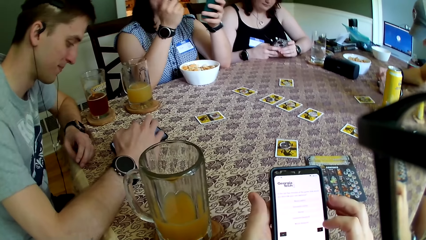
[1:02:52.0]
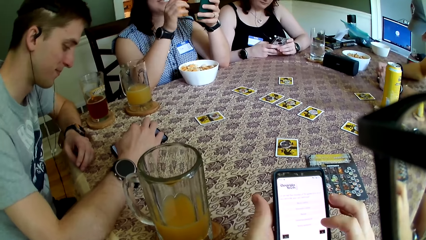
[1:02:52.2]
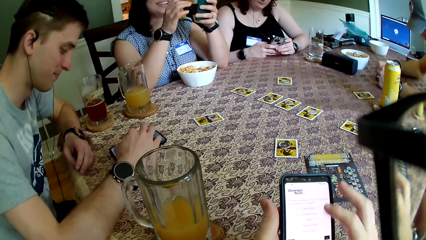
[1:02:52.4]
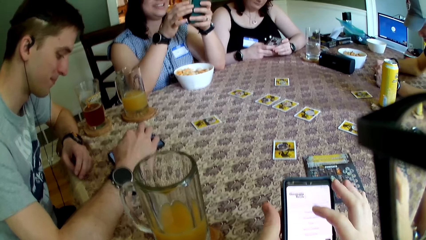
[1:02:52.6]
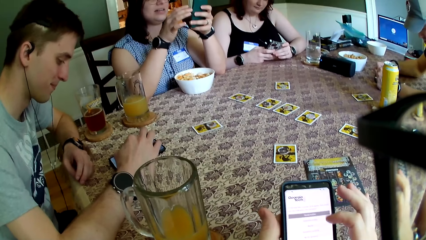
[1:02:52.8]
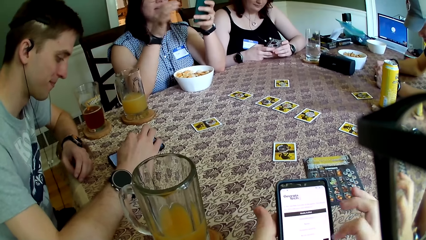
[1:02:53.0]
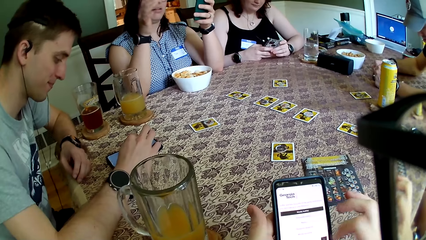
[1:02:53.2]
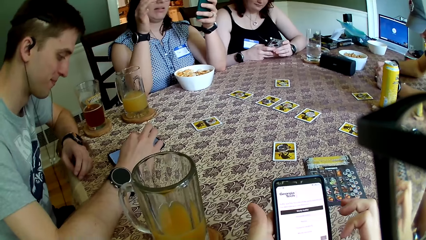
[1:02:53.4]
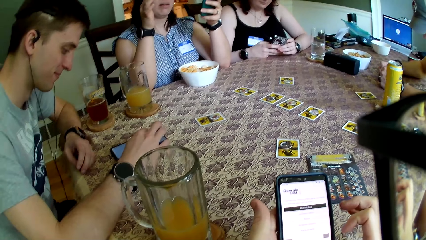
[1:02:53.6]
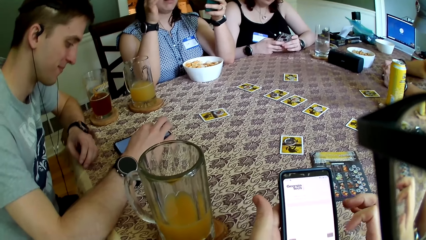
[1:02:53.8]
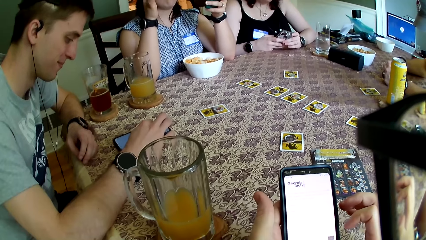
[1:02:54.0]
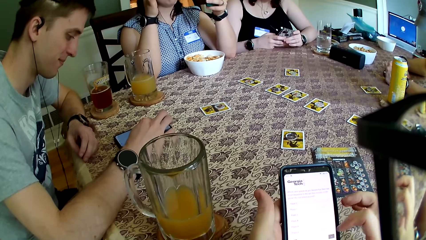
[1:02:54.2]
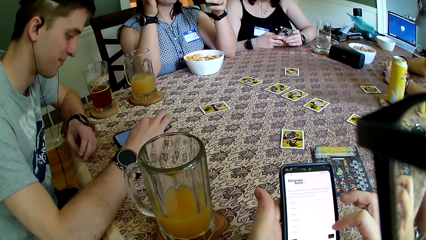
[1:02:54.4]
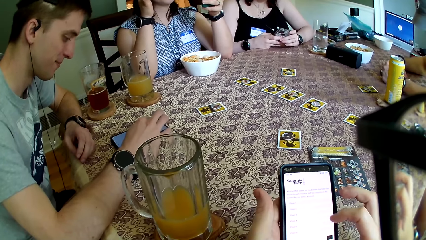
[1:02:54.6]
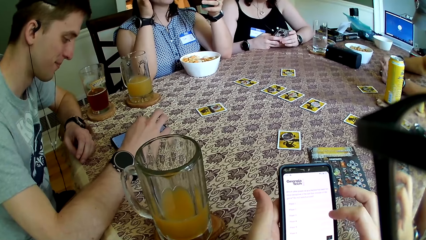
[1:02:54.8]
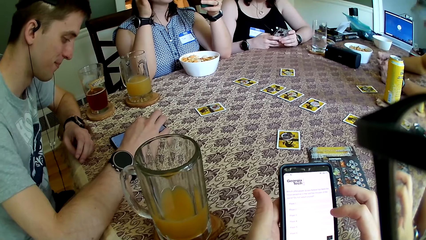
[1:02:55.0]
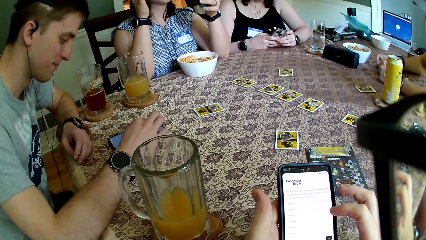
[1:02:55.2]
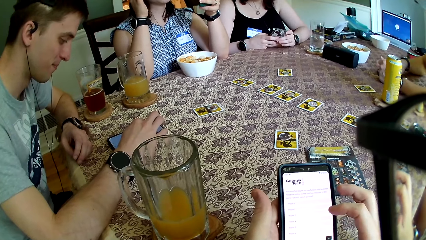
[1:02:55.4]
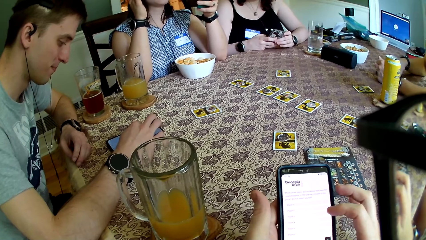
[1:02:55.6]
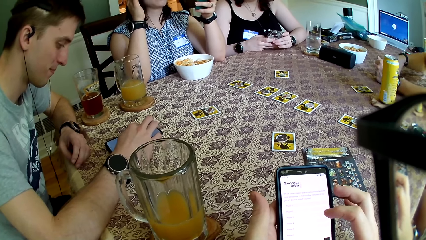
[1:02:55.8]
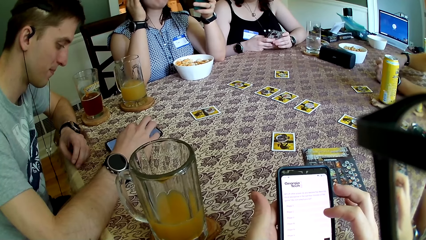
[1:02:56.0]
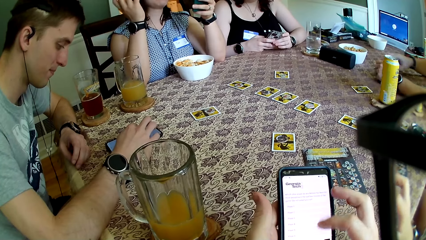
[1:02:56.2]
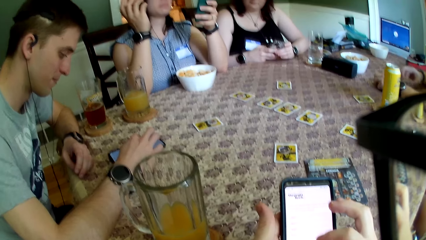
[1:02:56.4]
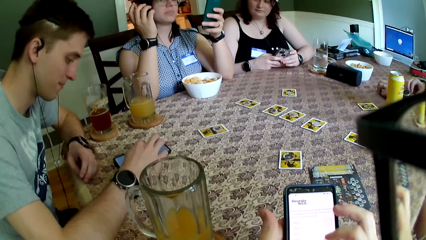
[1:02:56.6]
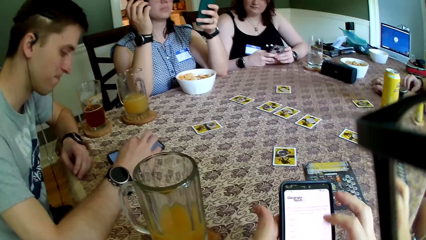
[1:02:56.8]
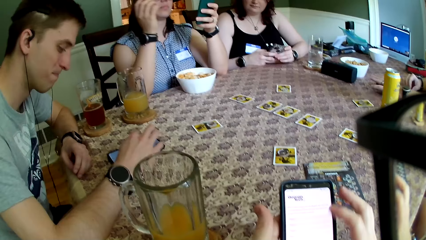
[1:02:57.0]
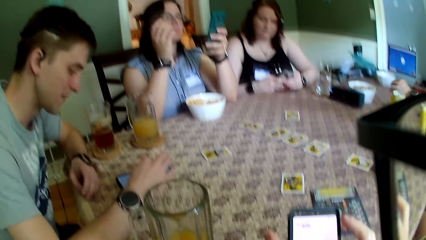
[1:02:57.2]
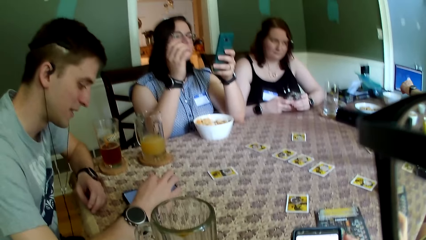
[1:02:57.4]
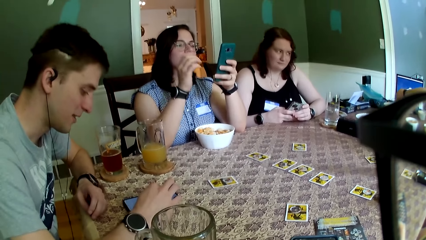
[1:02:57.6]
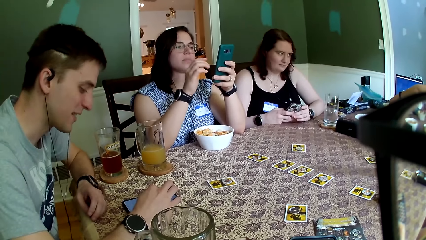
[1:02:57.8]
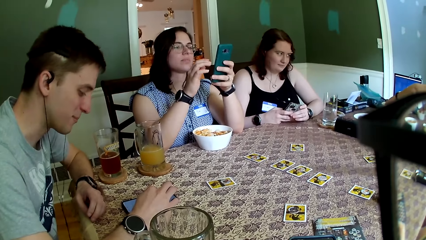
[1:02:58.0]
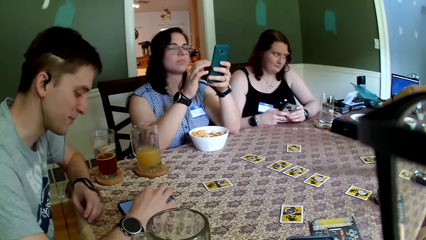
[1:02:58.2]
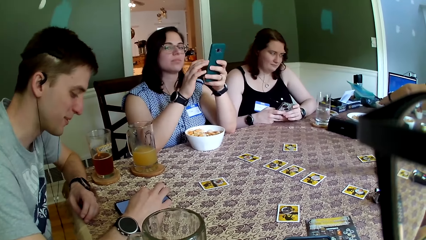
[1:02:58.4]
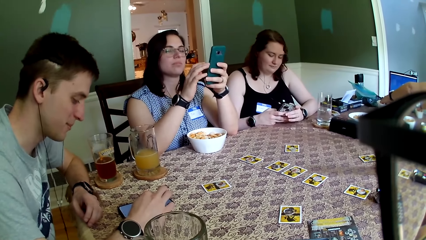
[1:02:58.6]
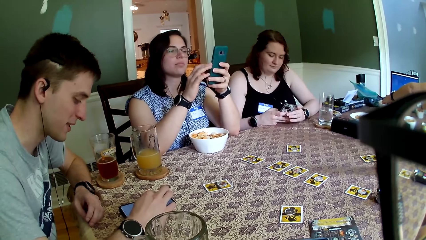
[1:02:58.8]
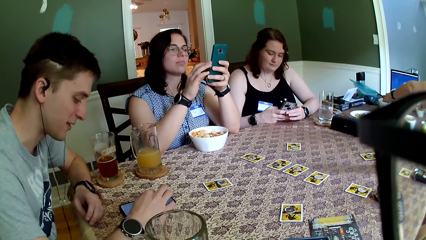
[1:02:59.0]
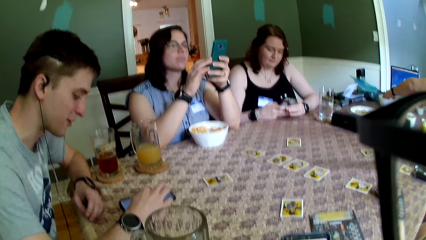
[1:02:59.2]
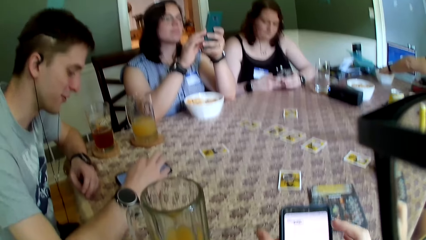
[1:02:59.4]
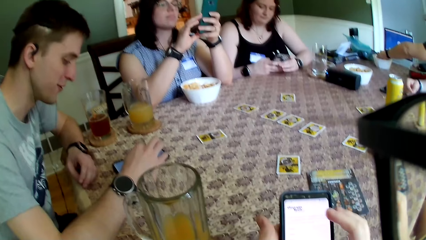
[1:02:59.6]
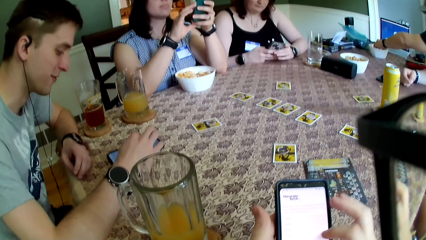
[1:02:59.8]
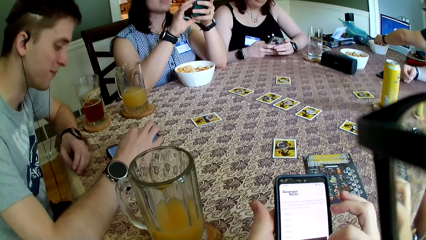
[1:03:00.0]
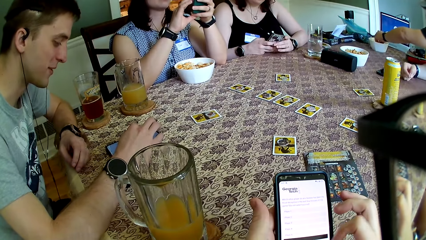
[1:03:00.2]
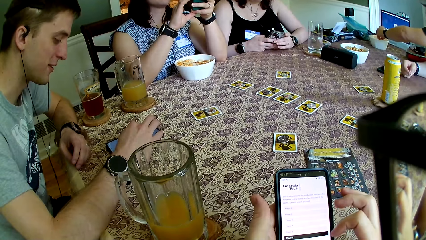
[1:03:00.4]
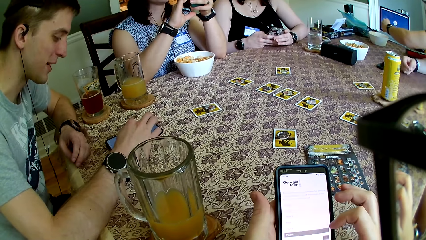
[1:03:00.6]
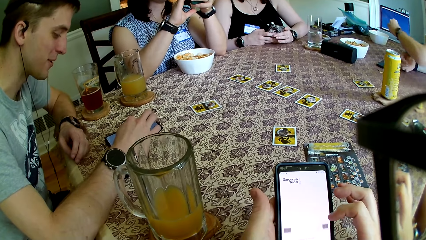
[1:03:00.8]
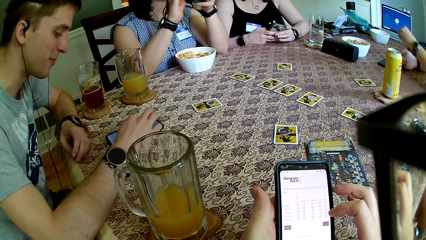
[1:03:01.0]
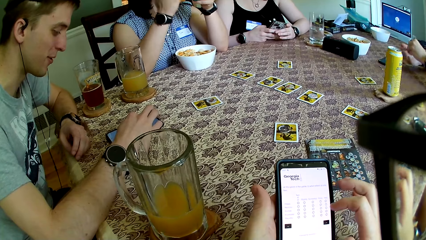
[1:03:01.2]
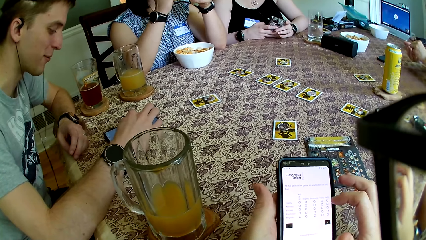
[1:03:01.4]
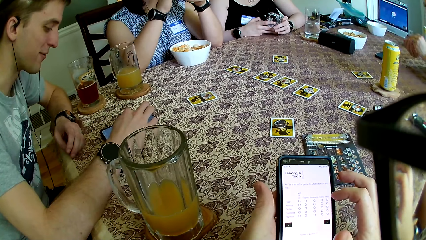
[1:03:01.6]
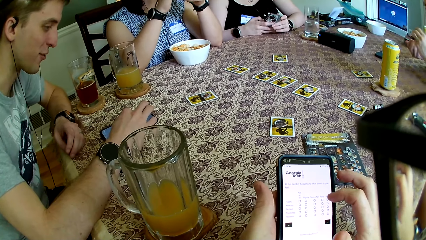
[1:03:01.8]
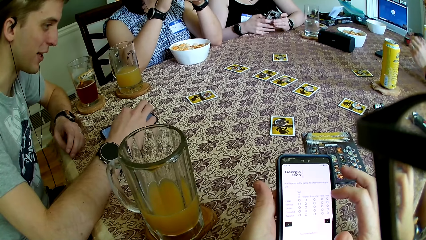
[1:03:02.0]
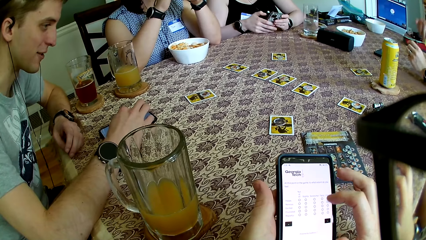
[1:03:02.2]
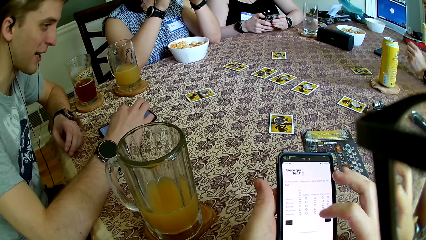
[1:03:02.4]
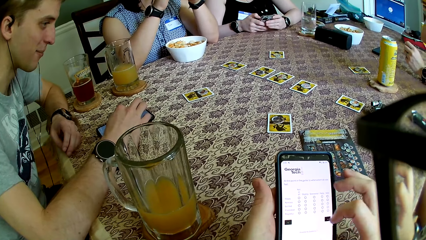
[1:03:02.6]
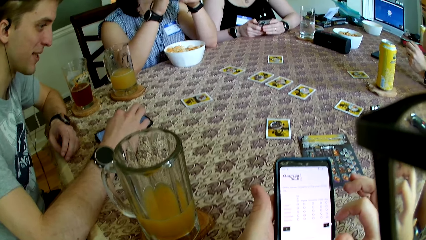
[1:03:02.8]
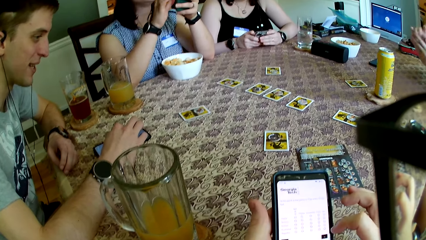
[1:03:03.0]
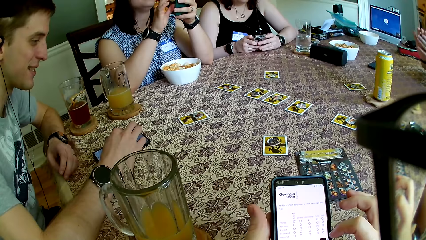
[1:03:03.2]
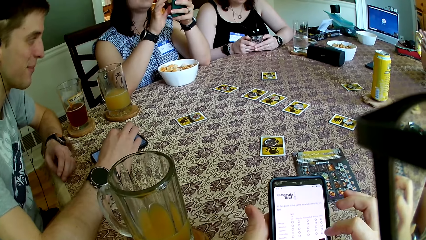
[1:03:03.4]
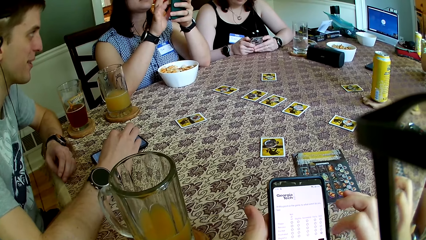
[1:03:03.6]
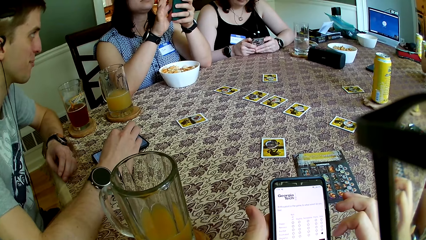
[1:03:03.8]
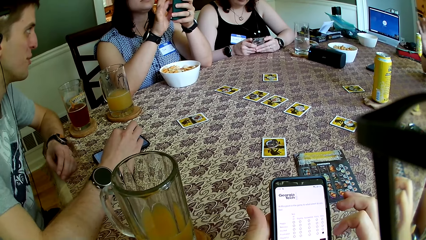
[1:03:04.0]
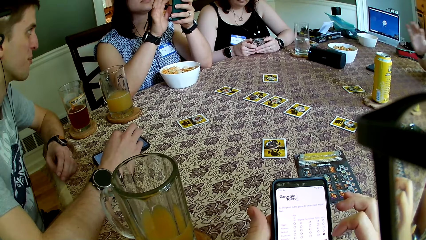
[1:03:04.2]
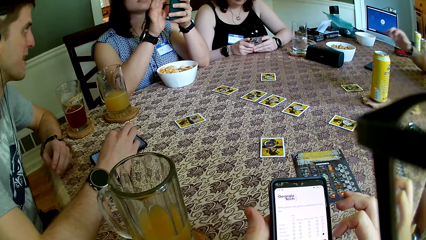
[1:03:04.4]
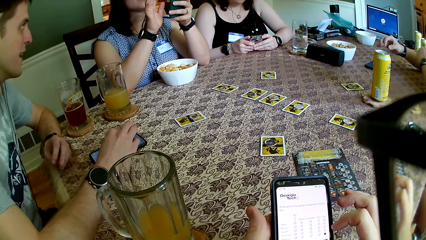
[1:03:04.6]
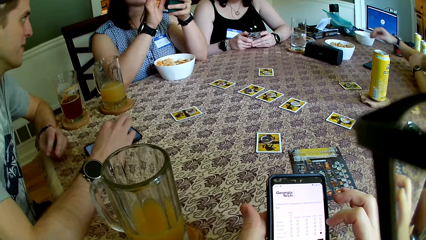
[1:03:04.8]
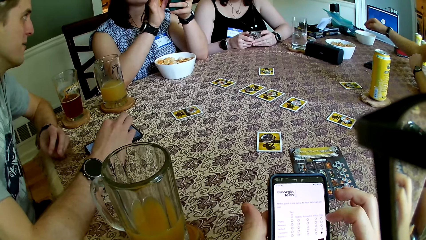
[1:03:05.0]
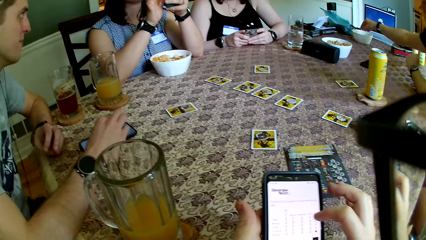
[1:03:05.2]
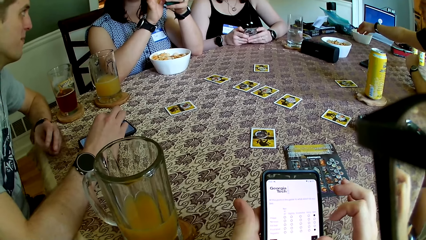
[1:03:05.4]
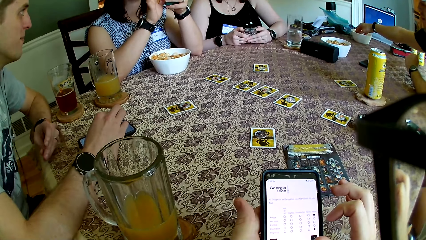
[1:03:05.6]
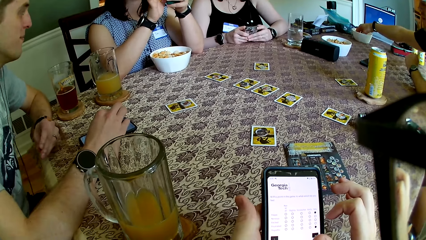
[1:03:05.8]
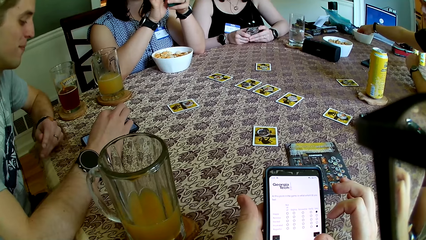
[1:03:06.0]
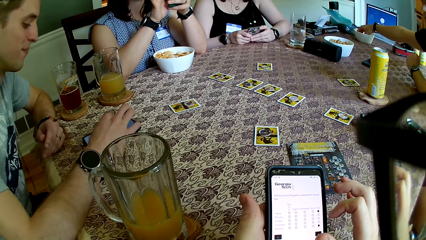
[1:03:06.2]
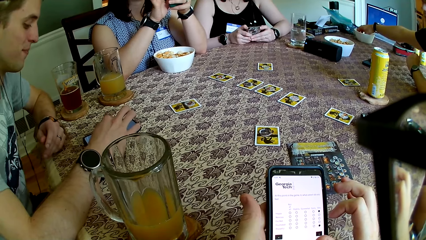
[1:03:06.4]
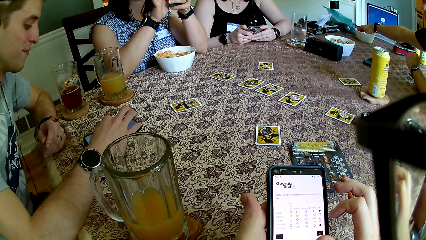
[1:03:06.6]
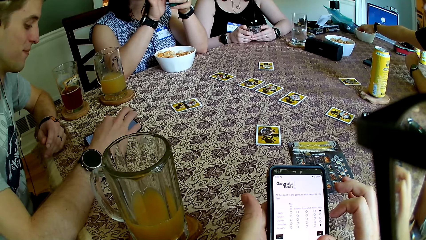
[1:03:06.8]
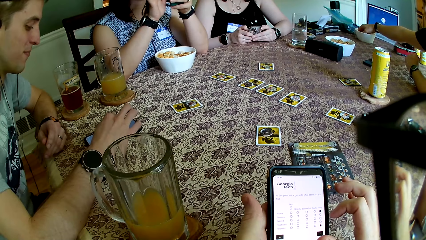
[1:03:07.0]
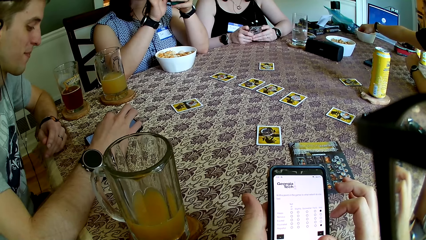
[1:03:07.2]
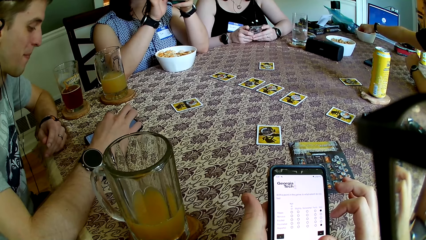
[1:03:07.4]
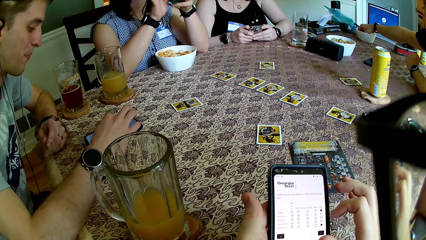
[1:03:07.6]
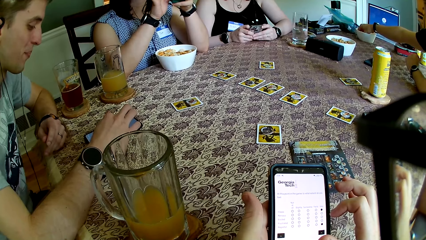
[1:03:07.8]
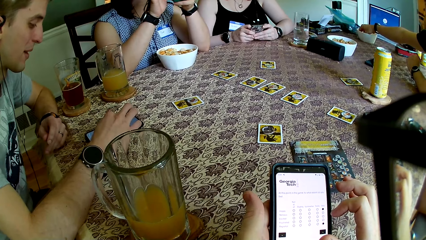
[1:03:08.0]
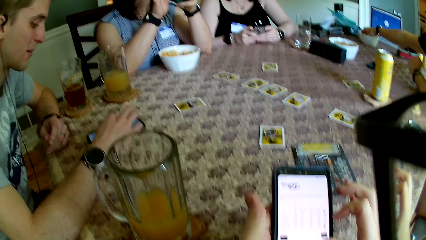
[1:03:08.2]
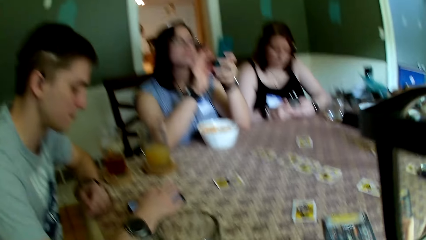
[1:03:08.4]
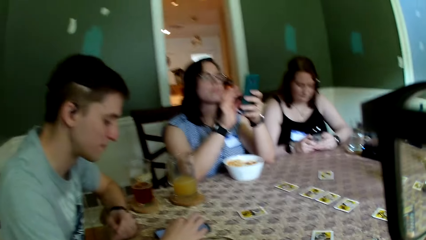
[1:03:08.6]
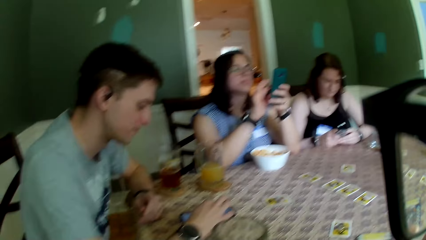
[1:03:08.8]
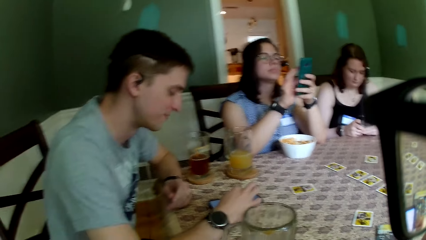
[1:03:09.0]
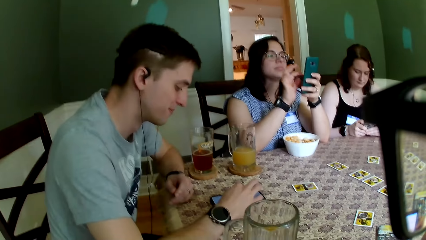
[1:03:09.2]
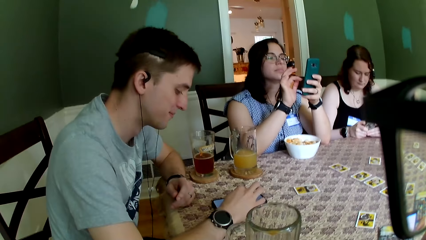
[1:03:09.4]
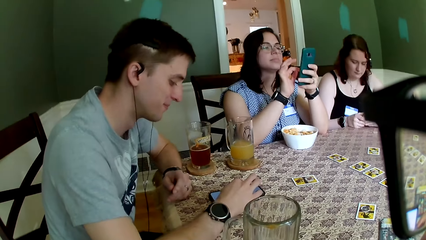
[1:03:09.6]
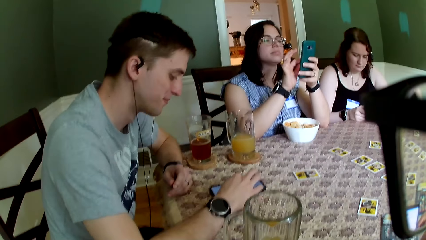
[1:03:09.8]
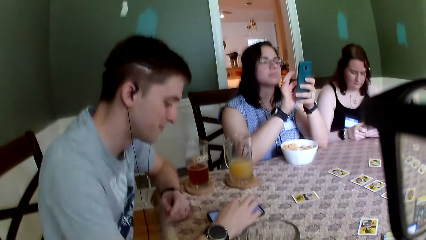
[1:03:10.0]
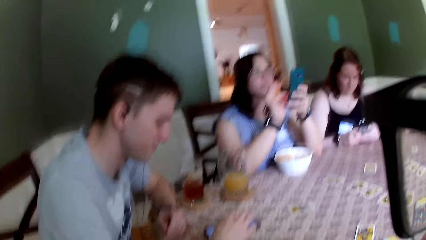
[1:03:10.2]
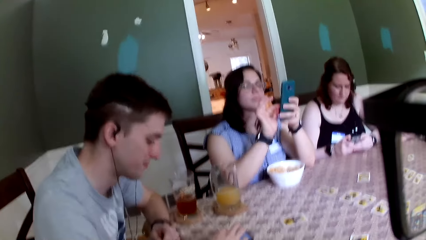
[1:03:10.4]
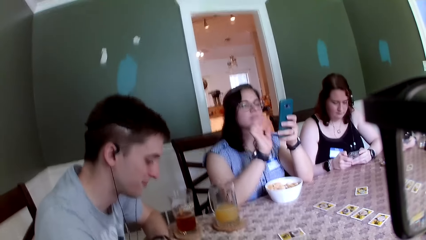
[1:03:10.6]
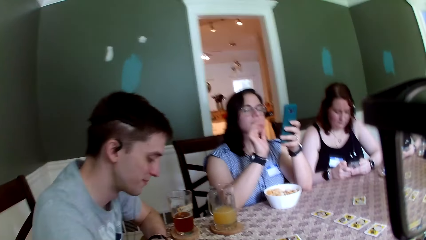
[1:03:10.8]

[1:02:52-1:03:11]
The woman presses the phone with her hands. The man takes snacks with his left hand from the snack bowl, pours the snack on his right hand from his left hand, and eats the snack with his right hand.
